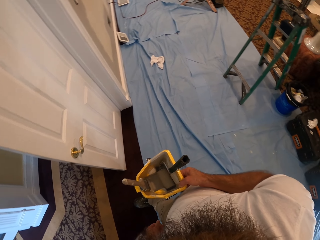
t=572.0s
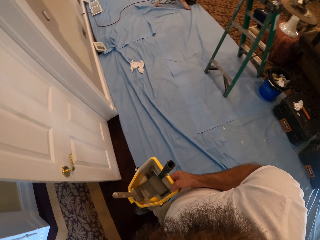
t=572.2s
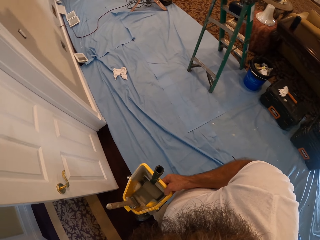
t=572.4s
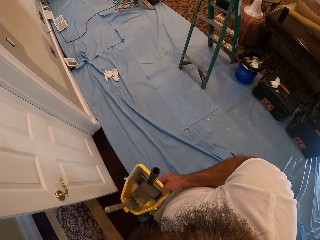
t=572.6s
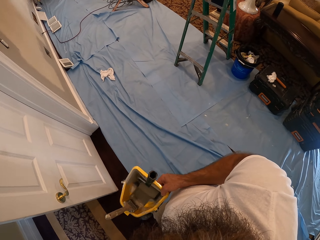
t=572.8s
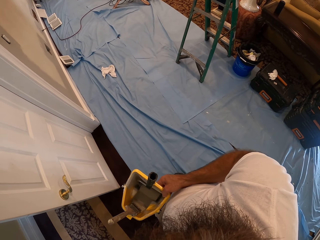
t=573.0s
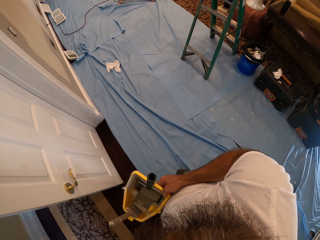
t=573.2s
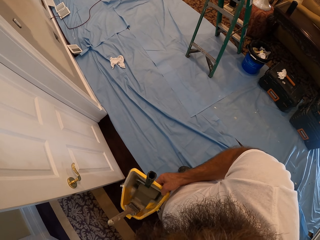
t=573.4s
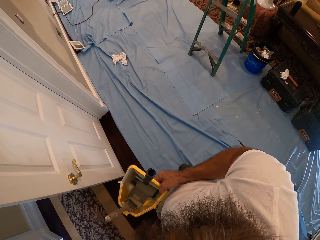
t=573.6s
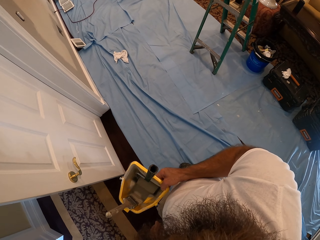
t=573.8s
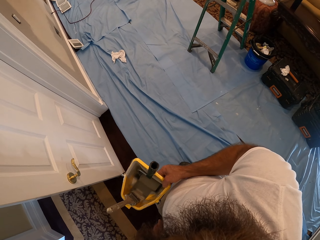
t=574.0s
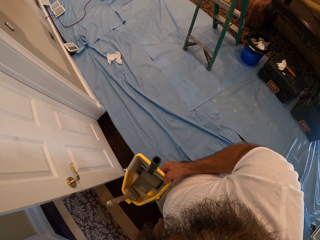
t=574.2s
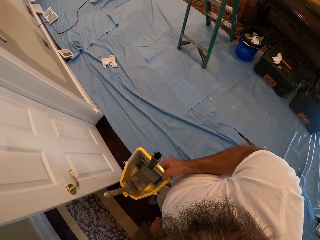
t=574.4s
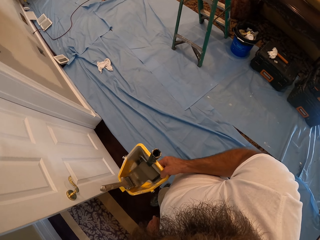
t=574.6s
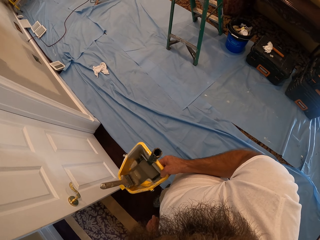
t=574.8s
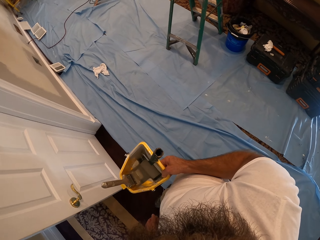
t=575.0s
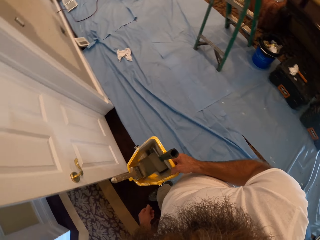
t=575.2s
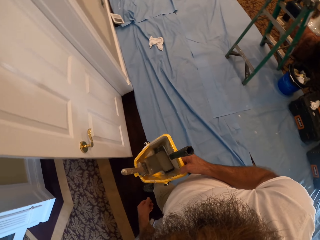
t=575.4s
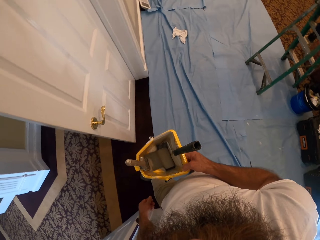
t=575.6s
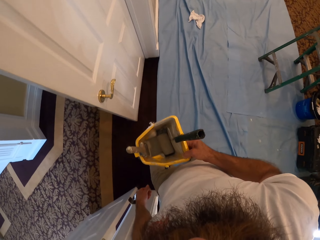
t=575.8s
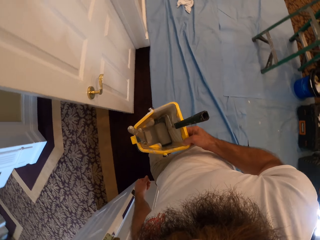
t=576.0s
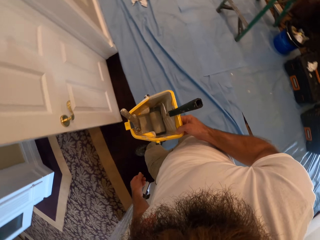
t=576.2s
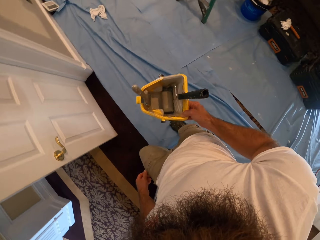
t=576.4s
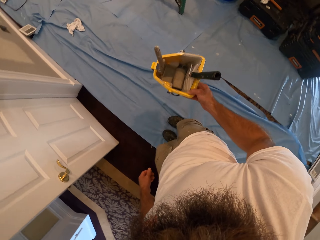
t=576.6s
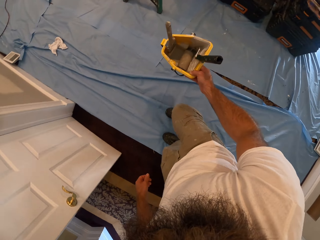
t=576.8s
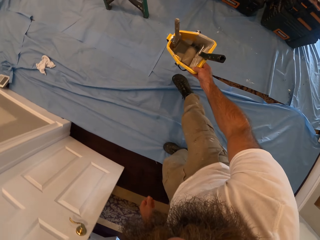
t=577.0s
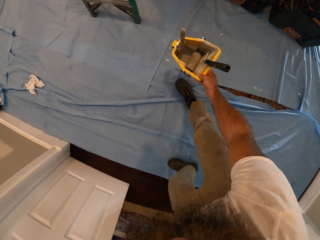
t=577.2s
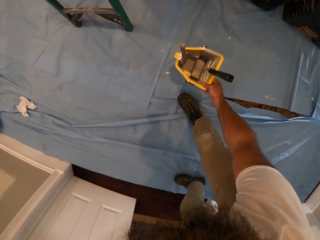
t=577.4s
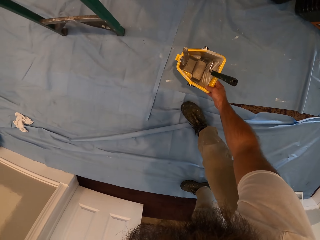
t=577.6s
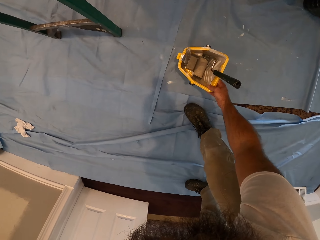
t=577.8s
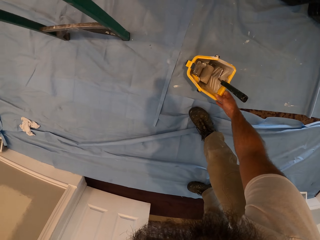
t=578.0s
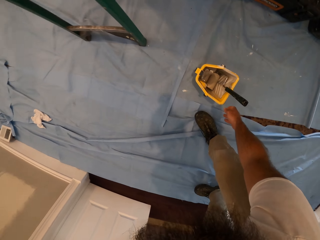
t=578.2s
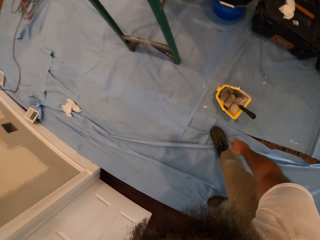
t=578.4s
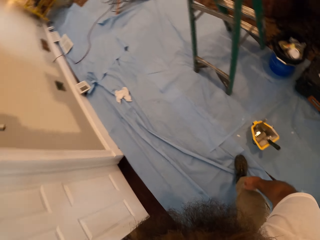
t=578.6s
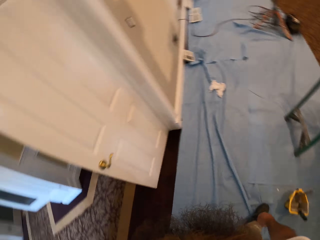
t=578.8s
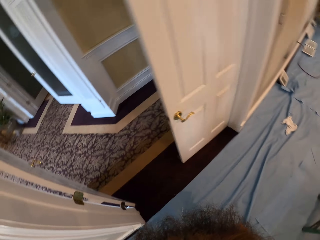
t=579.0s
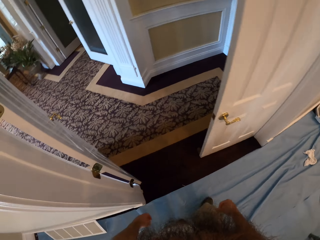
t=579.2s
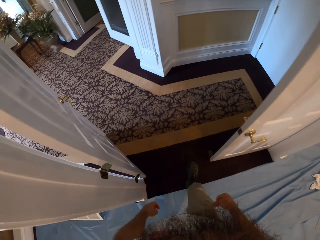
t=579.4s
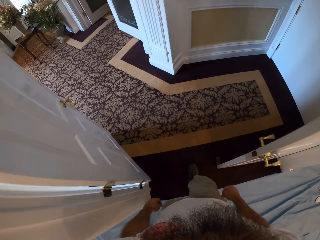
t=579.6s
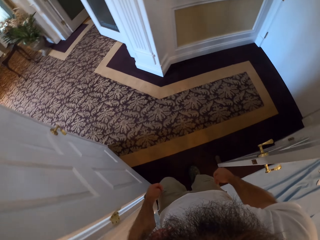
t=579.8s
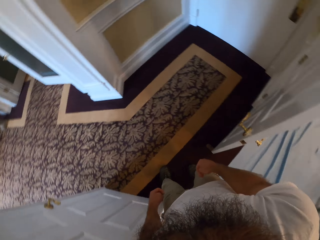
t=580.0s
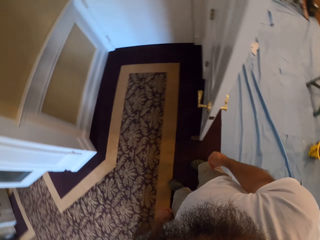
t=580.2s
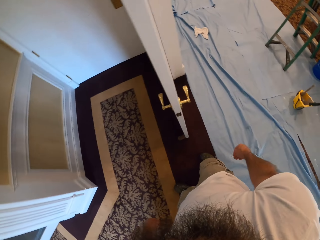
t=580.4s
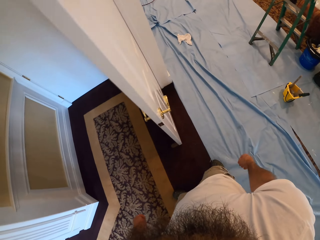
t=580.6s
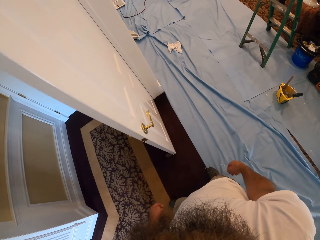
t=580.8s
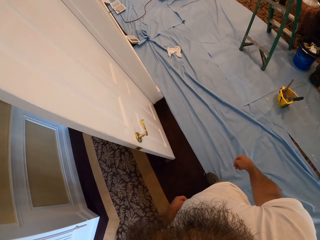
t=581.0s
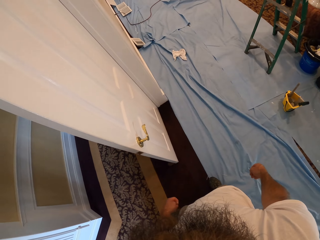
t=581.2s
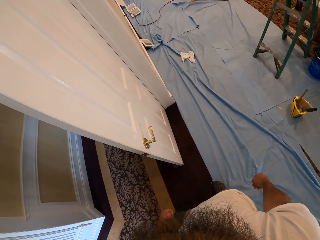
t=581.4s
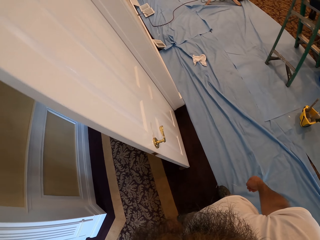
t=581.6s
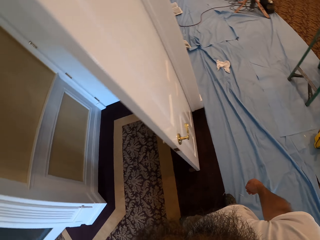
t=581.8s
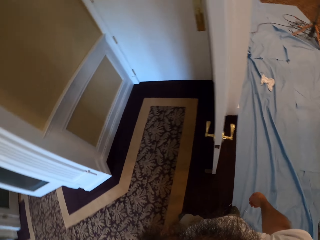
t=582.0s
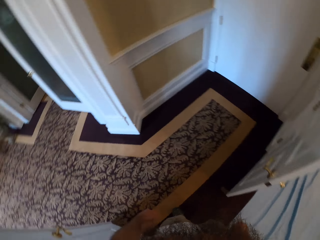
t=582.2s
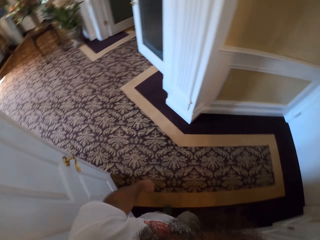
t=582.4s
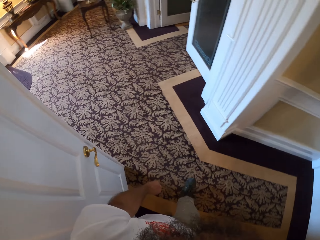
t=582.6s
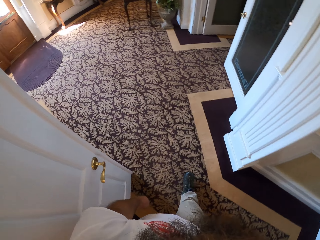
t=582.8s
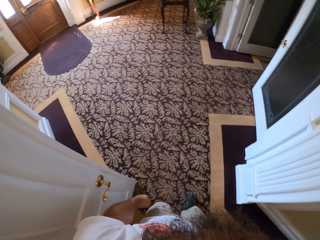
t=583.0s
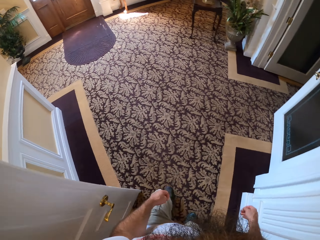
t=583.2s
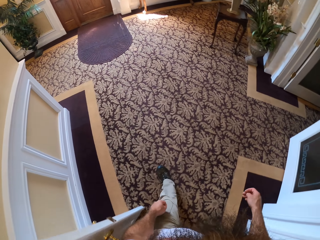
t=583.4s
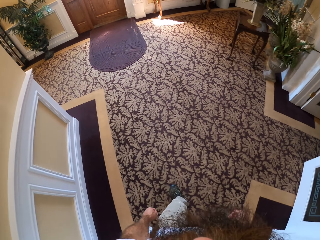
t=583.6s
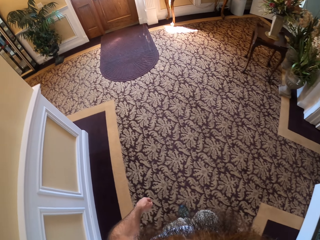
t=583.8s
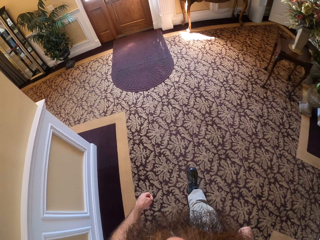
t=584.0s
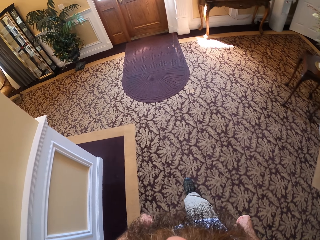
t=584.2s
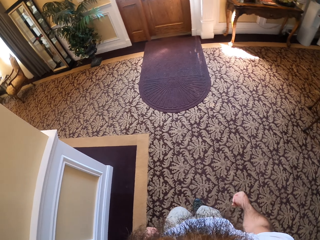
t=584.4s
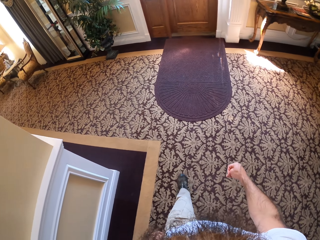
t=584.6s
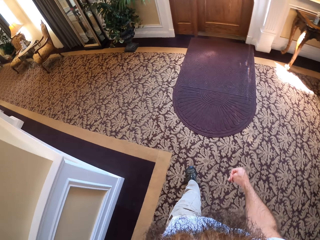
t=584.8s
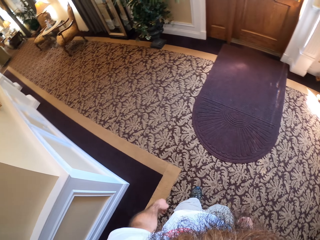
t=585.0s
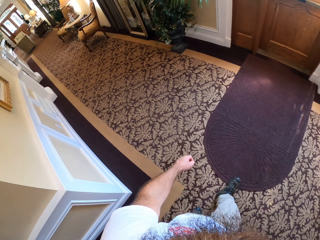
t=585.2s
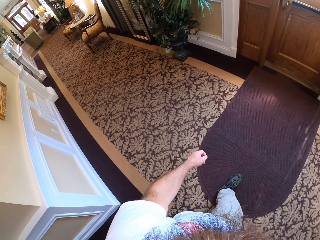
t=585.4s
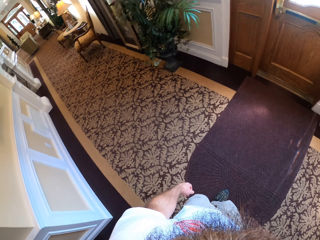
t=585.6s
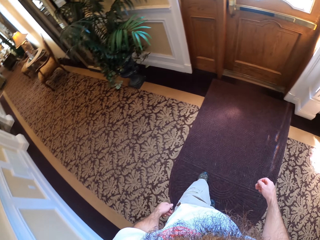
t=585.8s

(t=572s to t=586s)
The camera wearer moves in the room. He drops the paint bucket in his right hand on the floor. He moves in the room, looks around, and walks in the room.

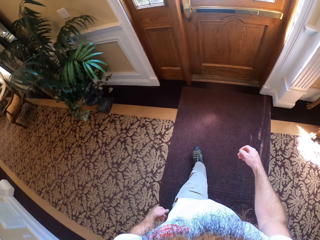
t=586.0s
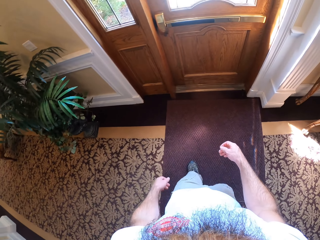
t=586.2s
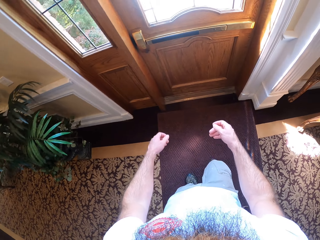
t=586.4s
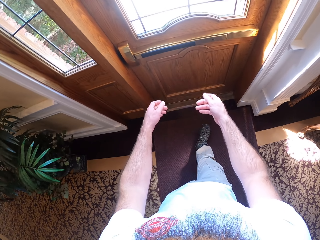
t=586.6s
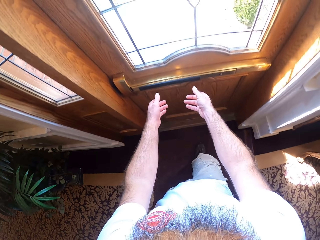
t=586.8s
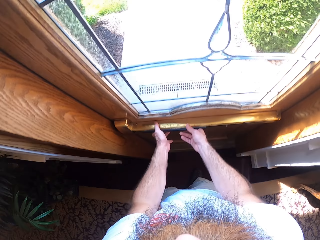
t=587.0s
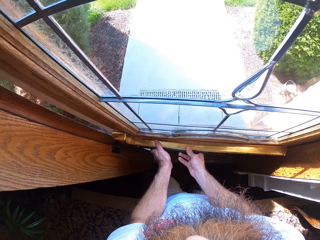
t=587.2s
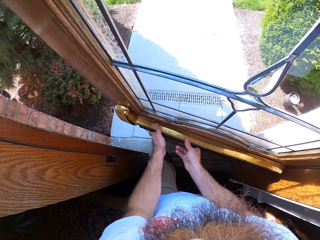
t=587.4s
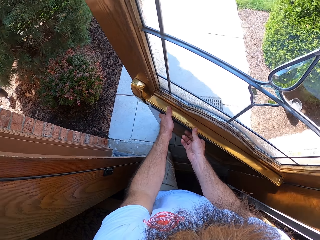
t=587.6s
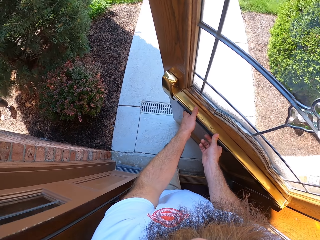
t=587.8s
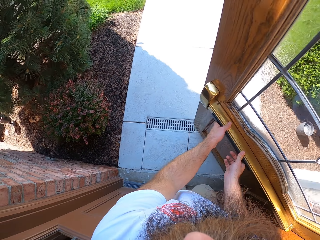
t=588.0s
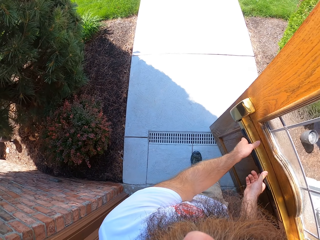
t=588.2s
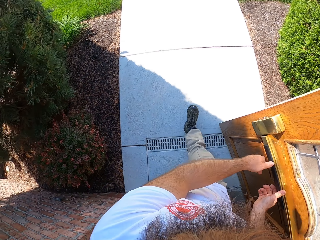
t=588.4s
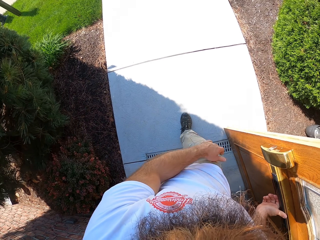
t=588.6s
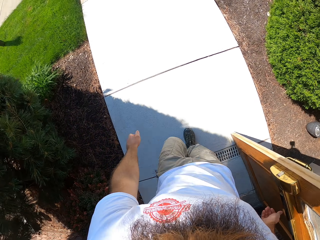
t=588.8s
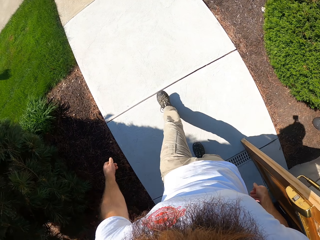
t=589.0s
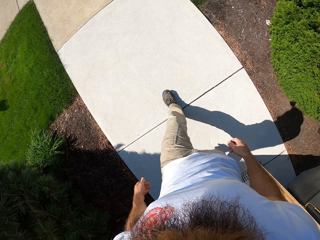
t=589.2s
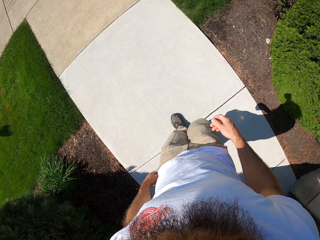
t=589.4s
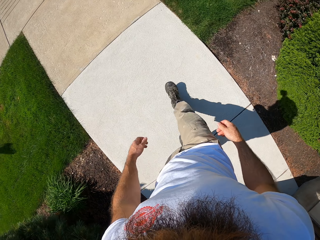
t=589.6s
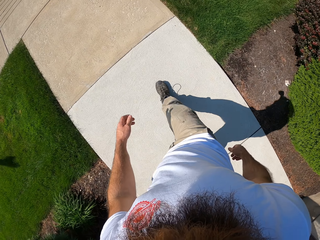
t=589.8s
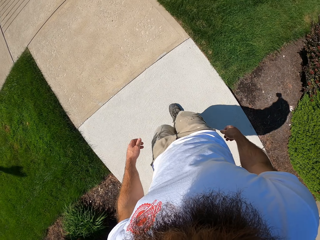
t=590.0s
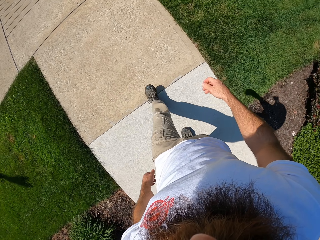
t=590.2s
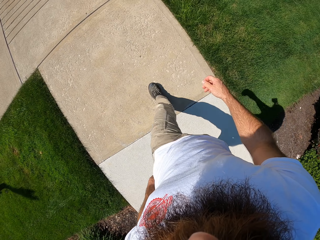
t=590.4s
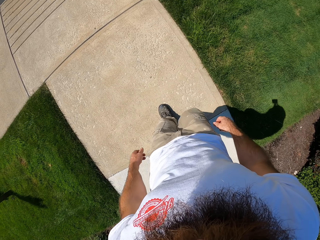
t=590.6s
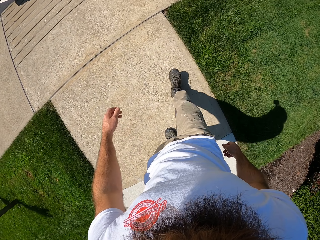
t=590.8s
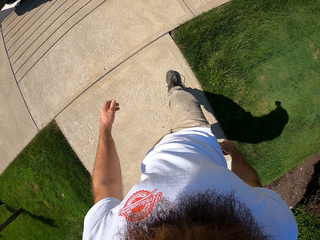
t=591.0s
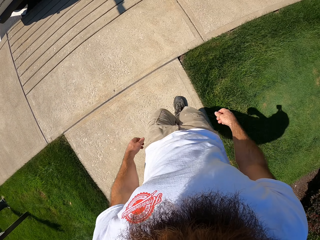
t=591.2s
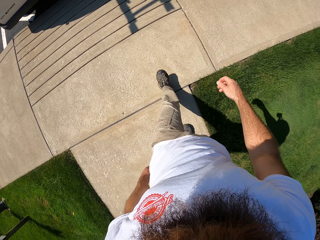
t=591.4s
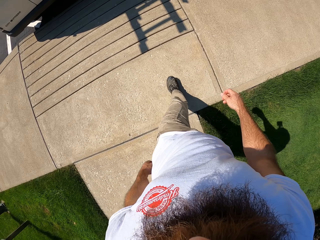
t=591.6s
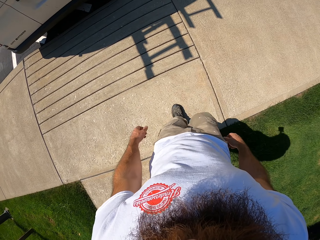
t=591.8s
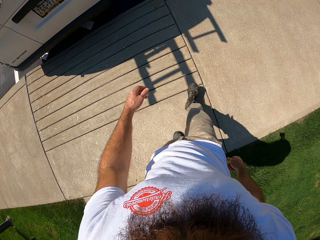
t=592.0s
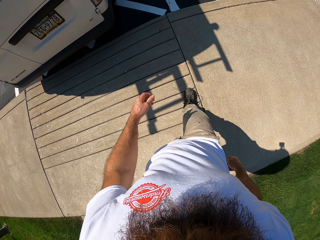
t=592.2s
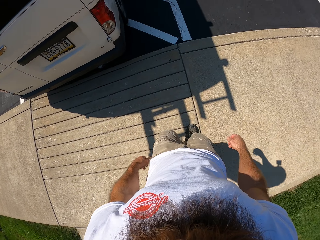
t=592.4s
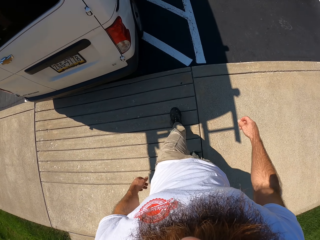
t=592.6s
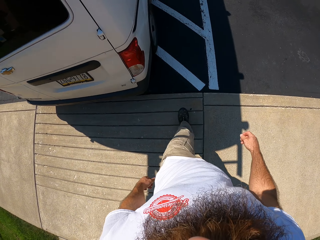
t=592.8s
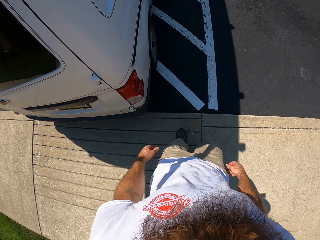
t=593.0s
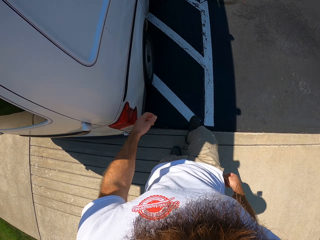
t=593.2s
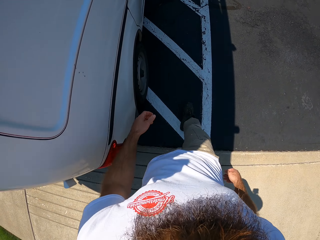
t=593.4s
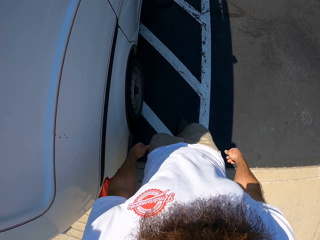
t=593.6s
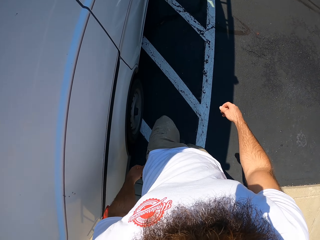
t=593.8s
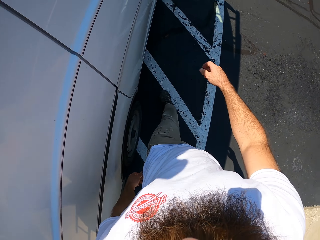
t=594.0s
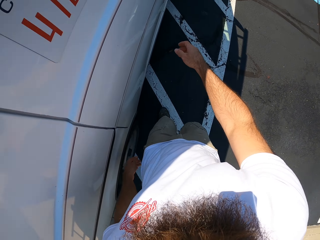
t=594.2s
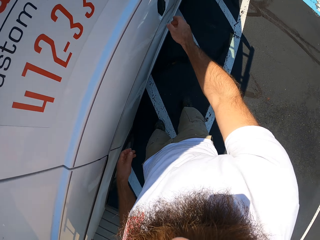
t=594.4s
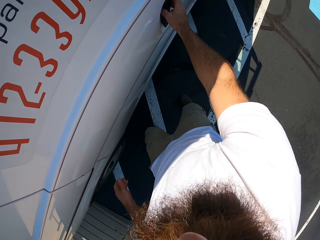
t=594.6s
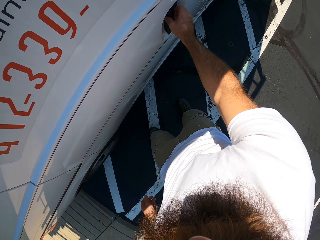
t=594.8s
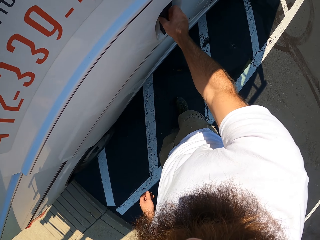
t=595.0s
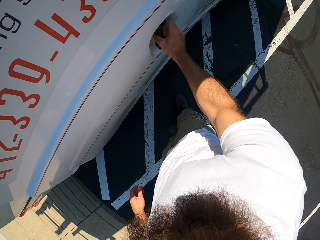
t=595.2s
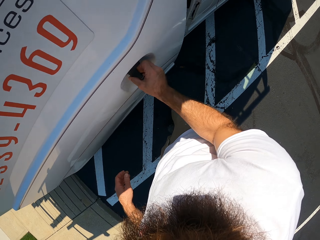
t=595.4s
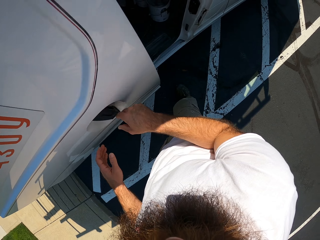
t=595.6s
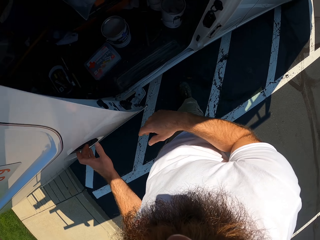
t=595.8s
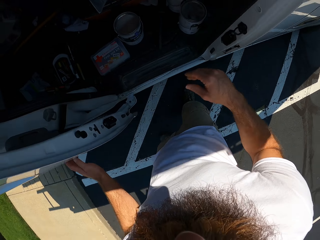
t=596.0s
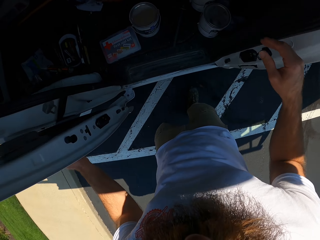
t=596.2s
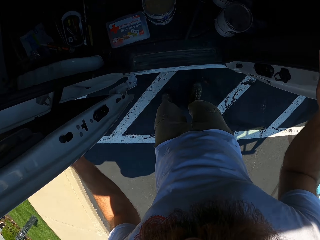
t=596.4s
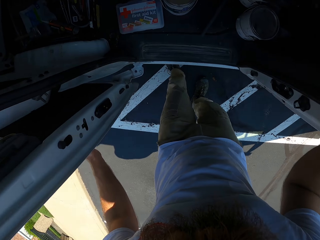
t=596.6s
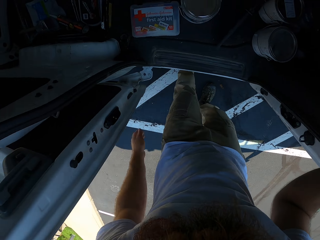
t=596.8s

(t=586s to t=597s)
The camera wearer opens a door with both hands. He walks towards a bus from an apartment on the pathway. He opens the bus's door with his right hand. He holds the bus's door handle with his left hand.
